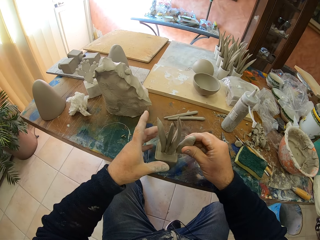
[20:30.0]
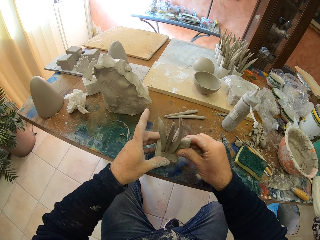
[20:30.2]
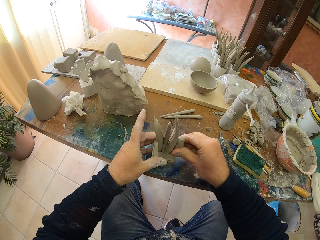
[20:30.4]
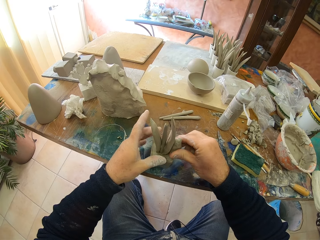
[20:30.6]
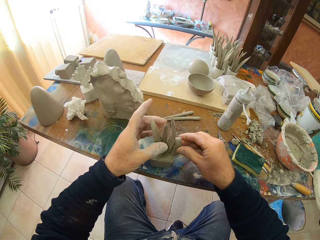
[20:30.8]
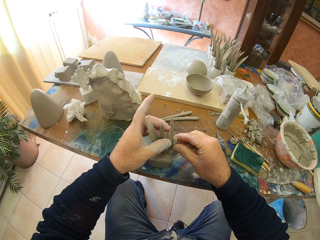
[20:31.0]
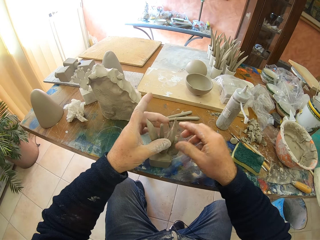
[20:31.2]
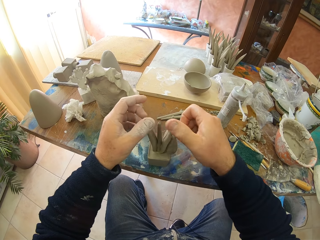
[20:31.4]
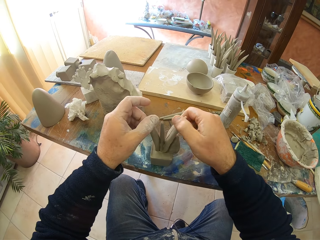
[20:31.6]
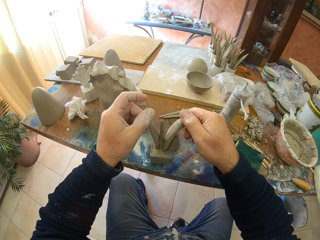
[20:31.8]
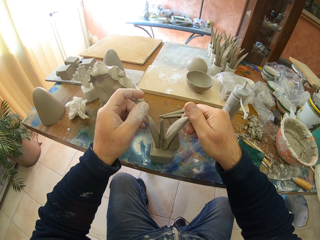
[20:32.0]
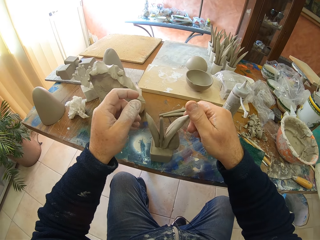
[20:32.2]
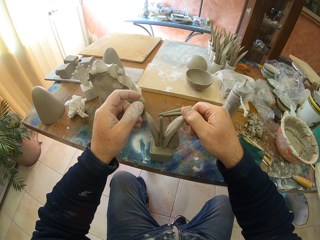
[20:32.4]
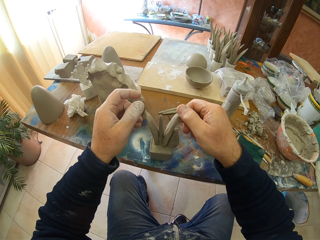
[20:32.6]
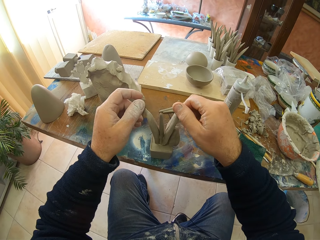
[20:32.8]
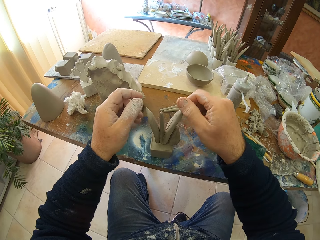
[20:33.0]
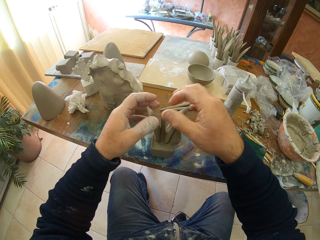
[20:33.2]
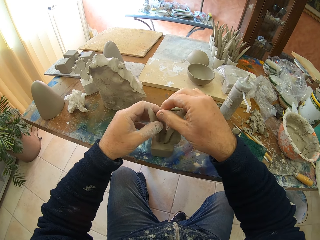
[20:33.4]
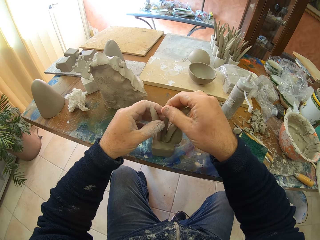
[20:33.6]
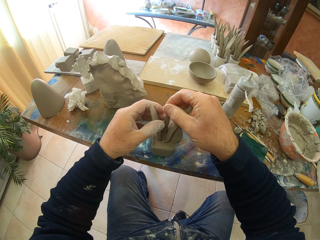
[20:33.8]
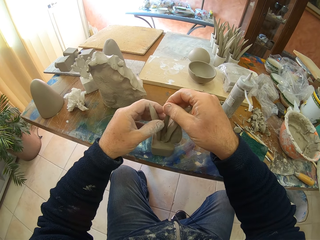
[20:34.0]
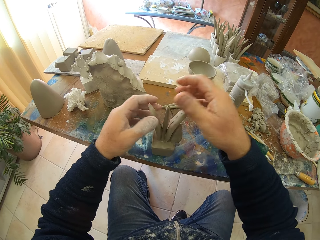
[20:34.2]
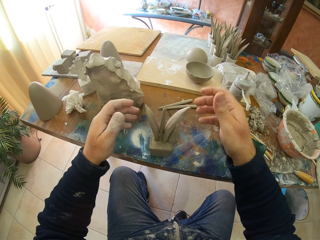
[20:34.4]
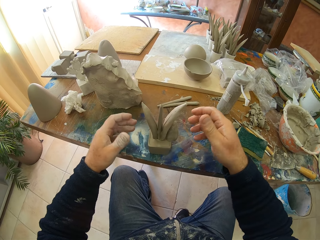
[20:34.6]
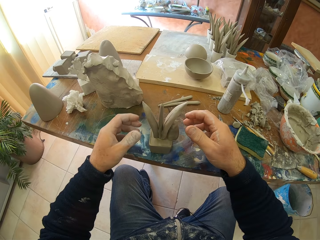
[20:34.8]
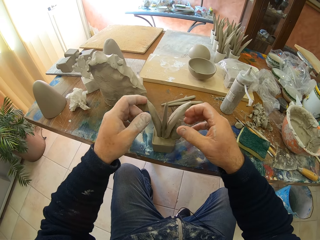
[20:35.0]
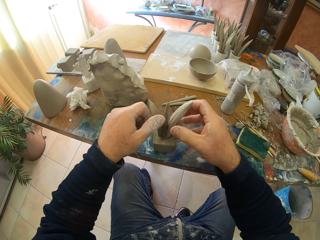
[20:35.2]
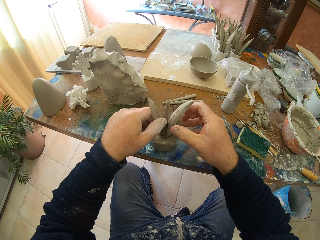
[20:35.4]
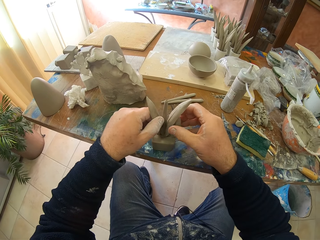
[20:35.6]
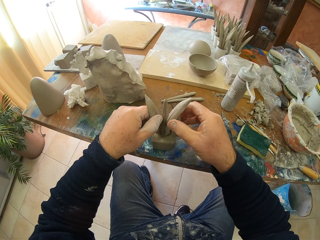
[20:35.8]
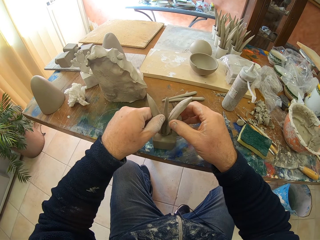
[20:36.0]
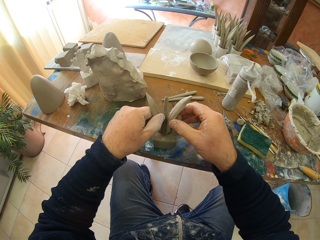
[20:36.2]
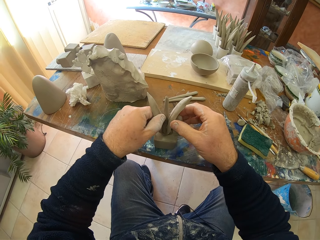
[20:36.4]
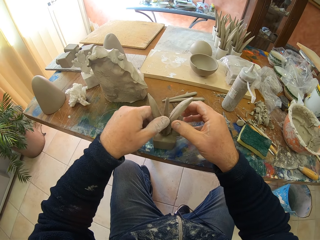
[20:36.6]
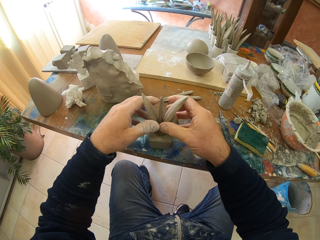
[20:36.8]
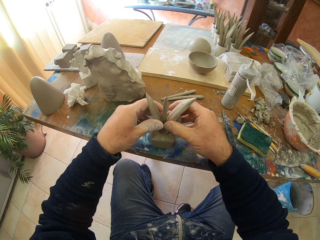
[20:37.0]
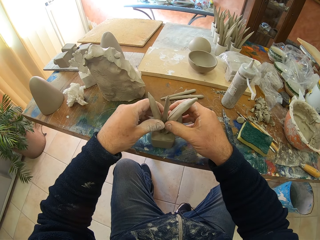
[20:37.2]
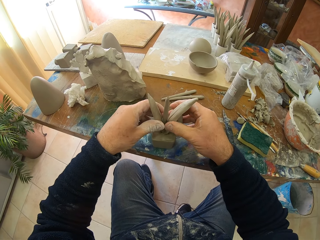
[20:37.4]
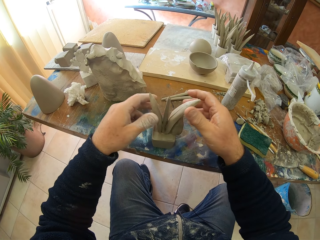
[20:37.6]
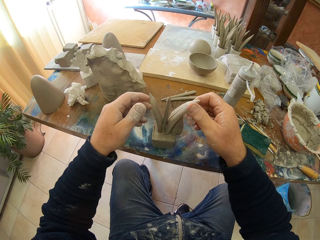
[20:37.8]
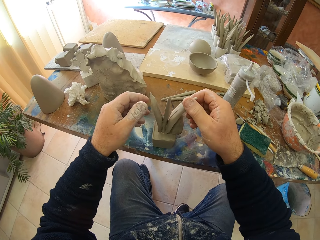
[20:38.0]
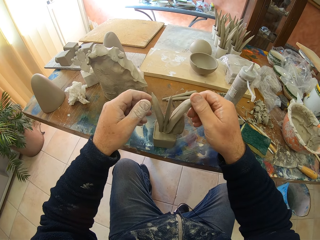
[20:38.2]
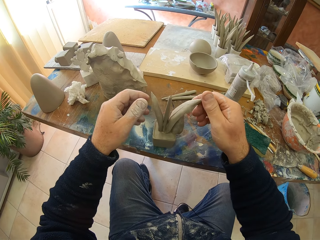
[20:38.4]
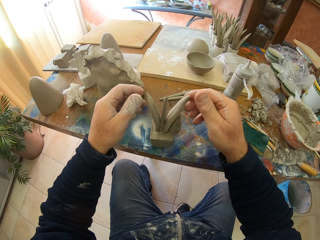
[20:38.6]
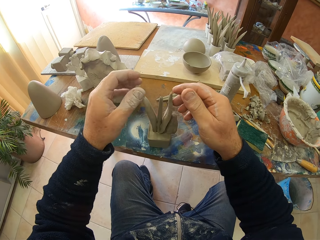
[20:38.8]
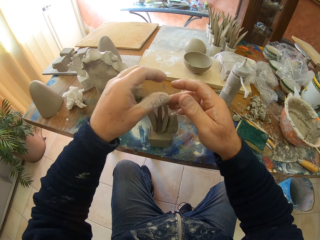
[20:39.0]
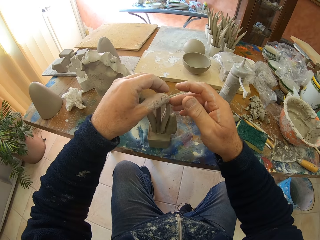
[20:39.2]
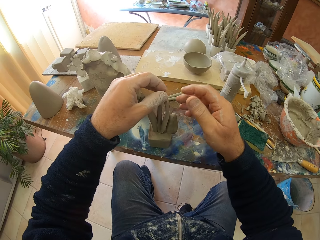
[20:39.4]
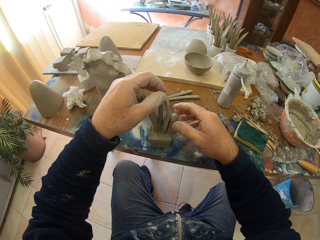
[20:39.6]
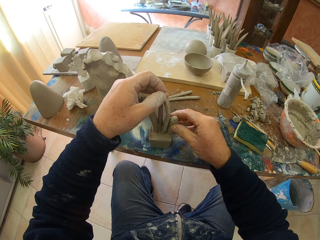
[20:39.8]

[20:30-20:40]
The camera wearer adds the molding clay to the sculpture. They adjust the sculpture.

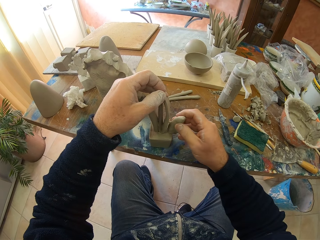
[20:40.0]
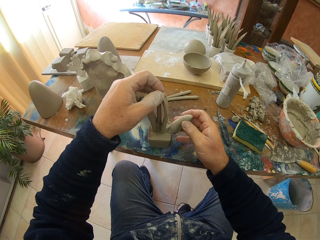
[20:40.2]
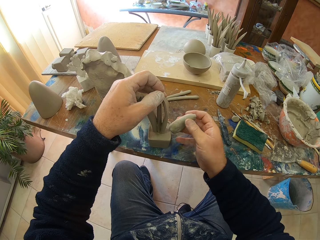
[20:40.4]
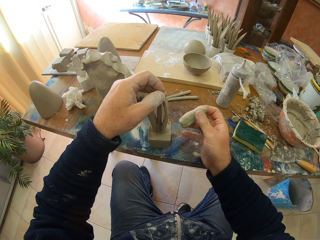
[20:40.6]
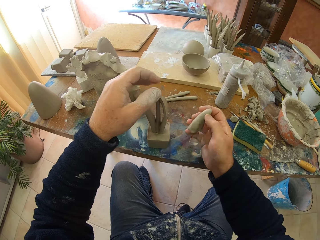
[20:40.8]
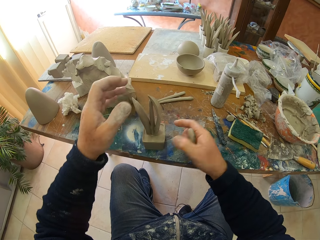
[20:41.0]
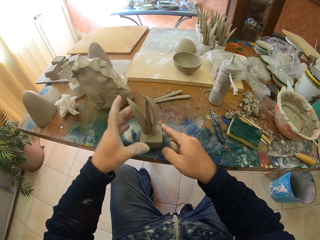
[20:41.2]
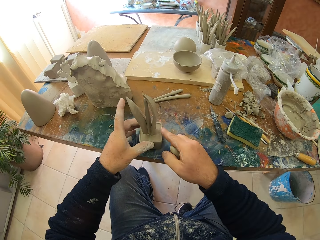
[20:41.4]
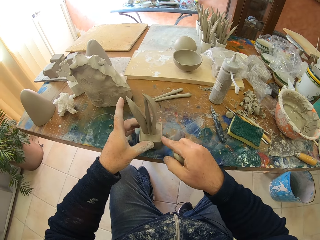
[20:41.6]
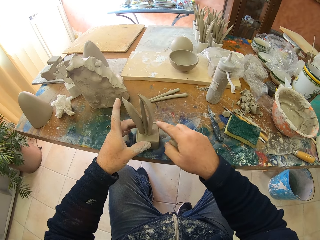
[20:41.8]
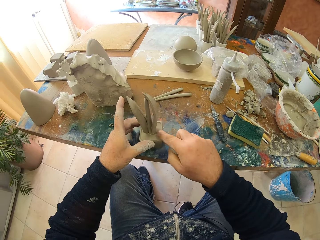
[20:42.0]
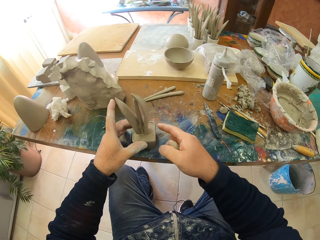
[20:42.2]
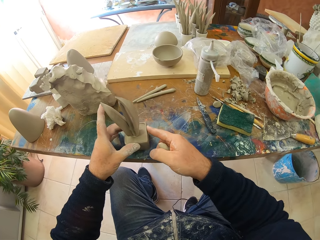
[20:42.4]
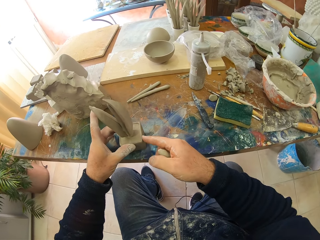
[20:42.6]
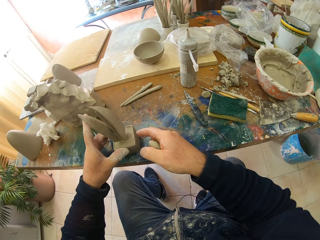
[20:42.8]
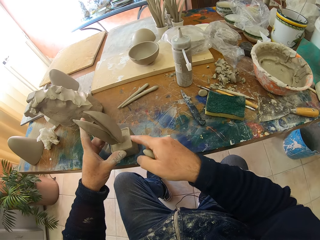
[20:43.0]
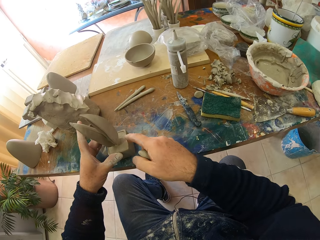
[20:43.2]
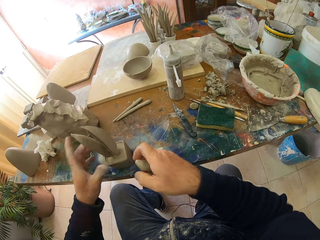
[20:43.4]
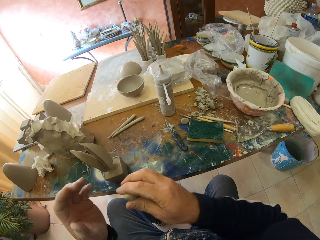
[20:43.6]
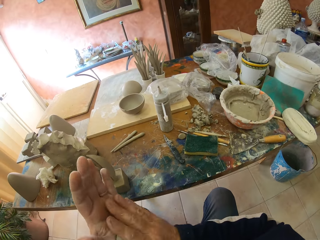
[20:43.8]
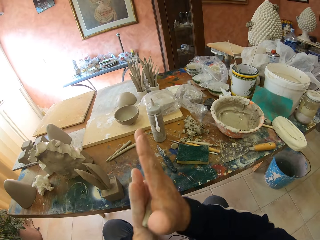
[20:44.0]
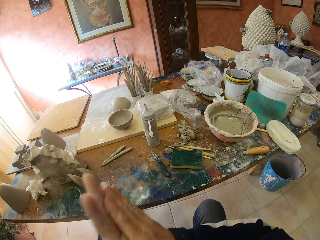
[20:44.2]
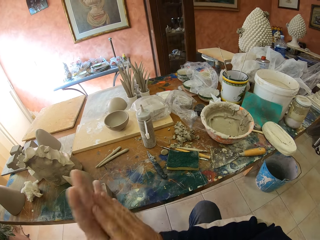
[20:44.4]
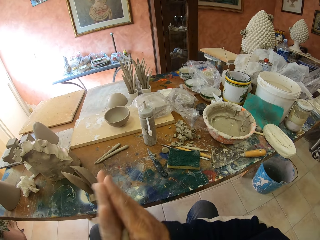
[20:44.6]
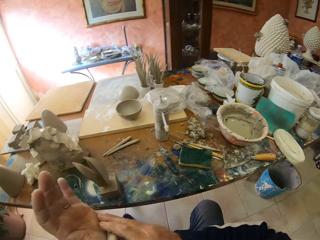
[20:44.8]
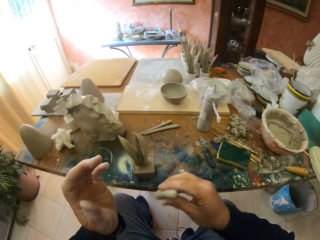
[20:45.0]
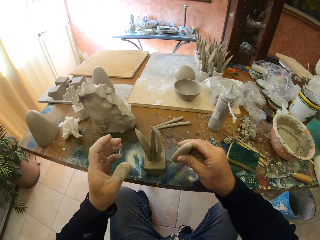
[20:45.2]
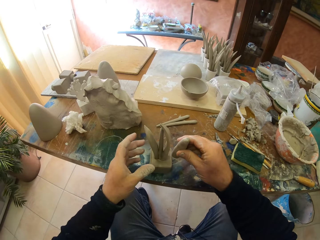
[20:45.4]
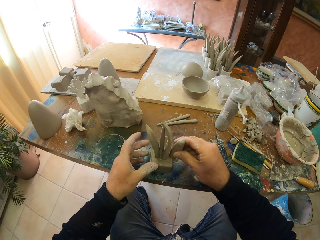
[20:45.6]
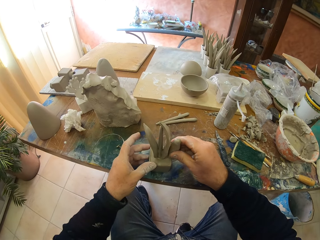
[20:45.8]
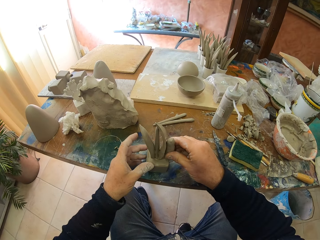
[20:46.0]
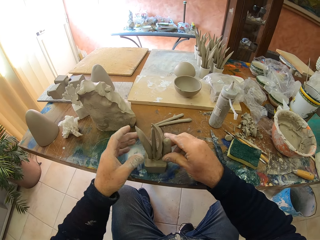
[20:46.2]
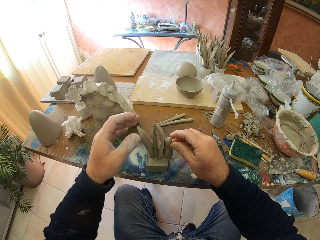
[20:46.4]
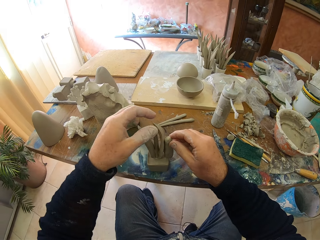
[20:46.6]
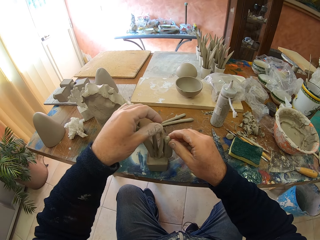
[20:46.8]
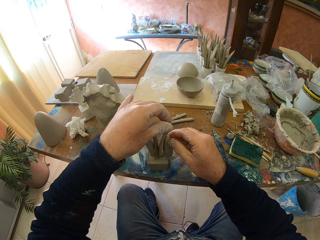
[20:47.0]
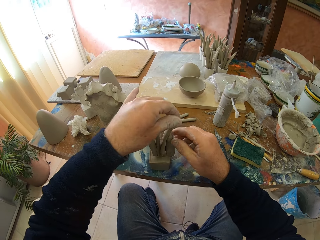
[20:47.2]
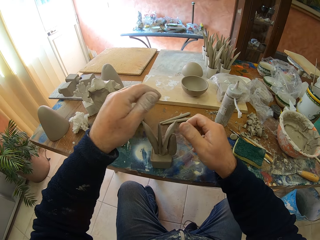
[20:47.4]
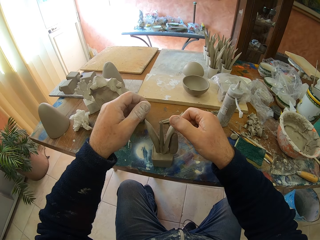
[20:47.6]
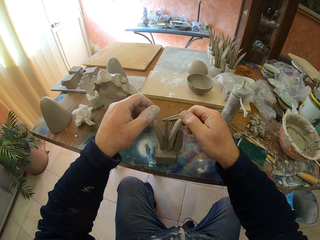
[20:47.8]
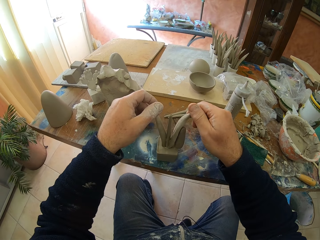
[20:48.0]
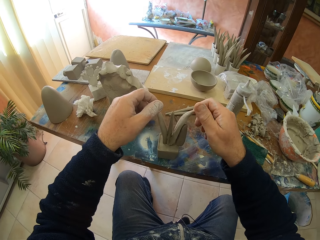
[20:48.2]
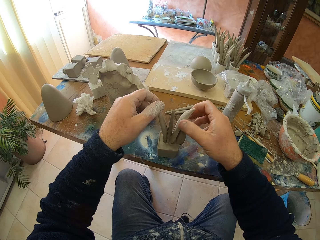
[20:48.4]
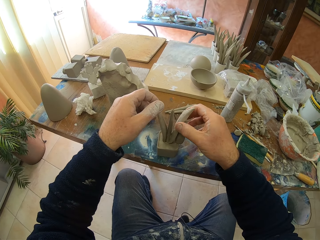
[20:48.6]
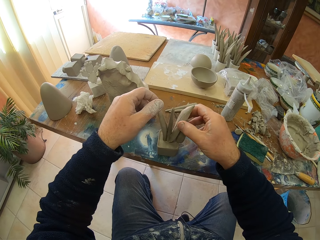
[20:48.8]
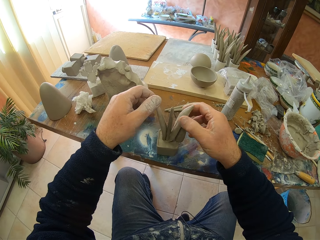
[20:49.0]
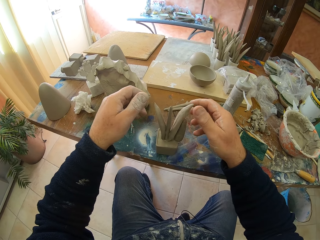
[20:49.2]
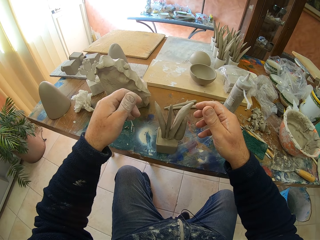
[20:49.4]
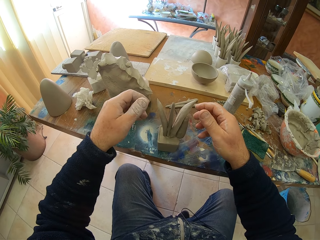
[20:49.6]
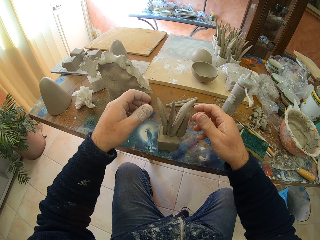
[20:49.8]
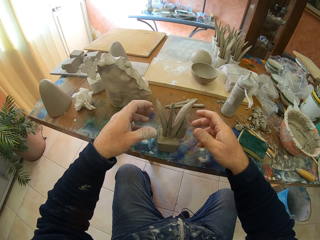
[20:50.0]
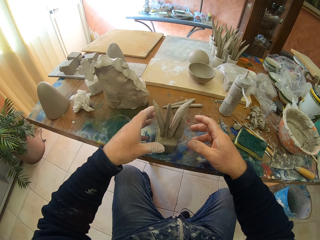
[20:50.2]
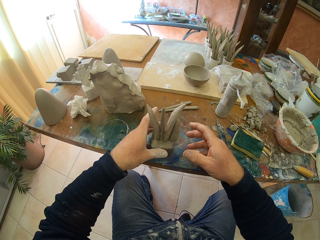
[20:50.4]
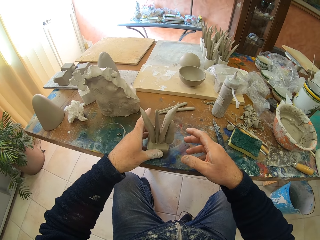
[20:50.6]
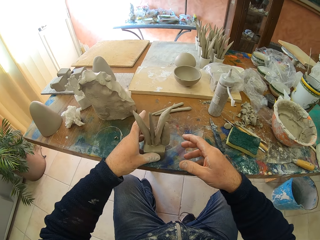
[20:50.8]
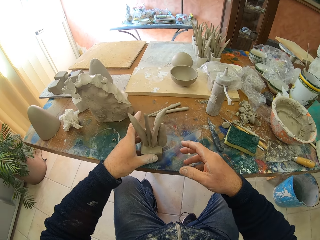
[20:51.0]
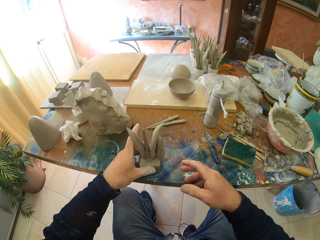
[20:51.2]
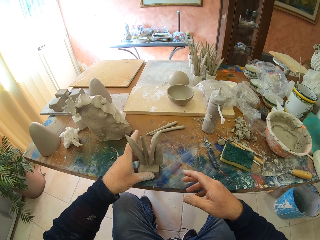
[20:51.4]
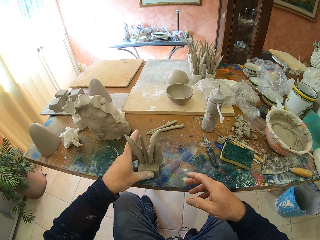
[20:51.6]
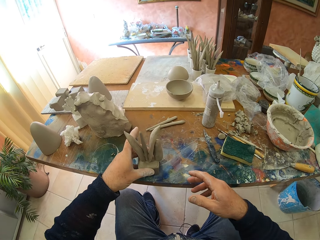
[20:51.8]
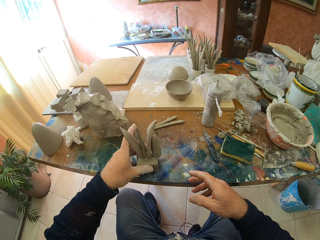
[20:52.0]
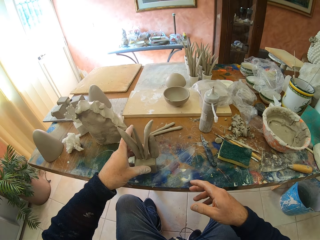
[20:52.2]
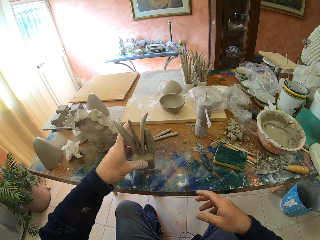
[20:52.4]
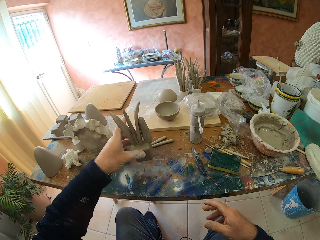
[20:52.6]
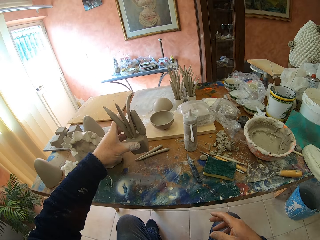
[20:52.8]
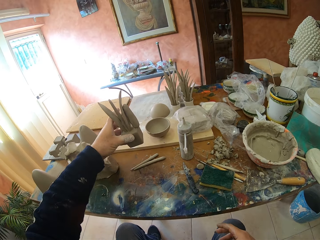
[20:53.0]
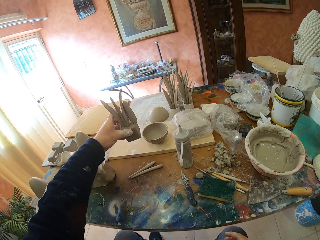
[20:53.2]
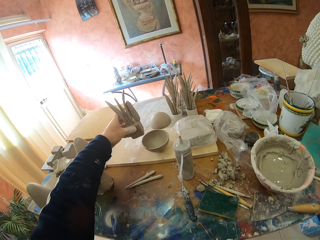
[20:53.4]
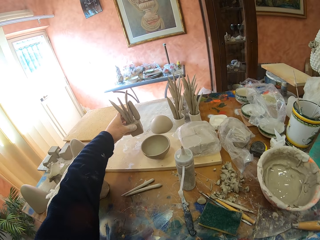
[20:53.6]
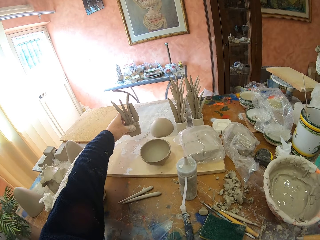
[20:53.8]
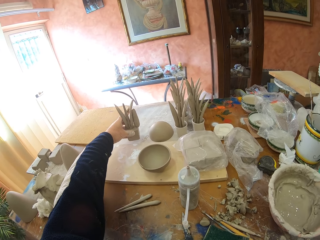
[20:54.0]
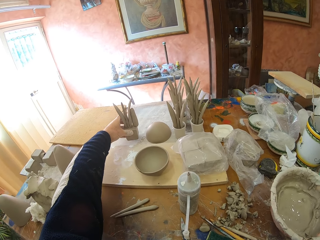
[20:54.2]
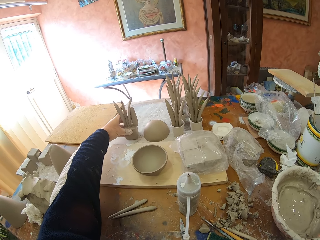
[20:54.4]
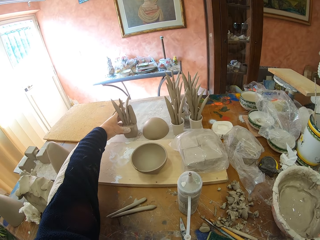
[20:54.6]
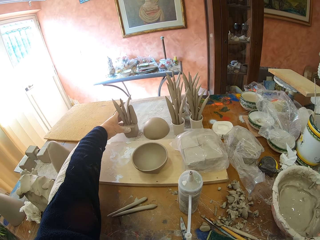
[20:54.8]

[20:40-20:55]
The camera wearer removes the molding clay from the sculpture. He rolls the molding clay in his hands. He adds the molding clay to the sculpture. He adjusts the sculpture. He picks up the sculpture.
